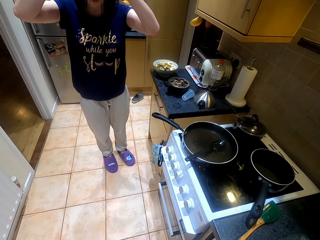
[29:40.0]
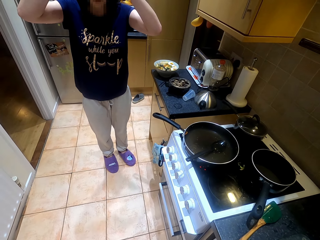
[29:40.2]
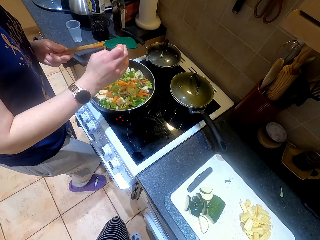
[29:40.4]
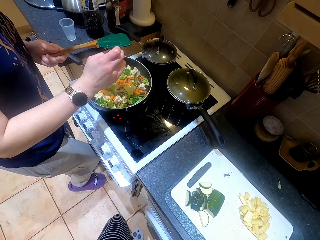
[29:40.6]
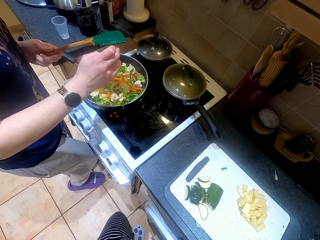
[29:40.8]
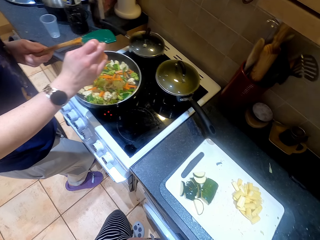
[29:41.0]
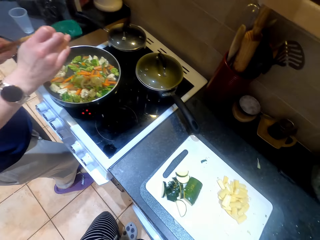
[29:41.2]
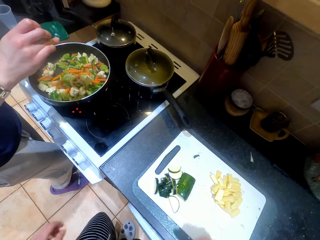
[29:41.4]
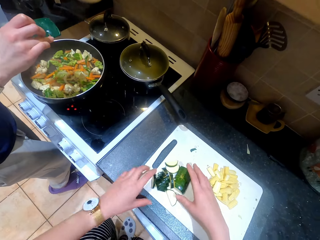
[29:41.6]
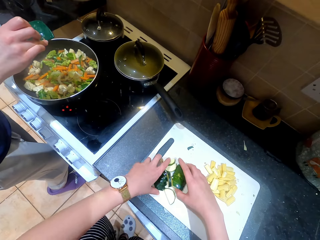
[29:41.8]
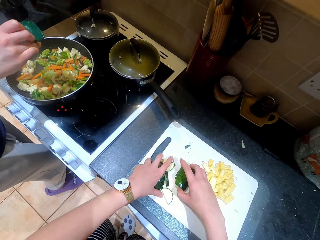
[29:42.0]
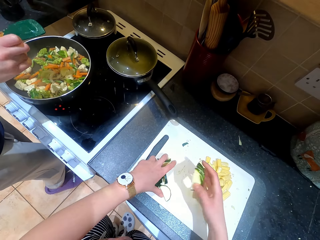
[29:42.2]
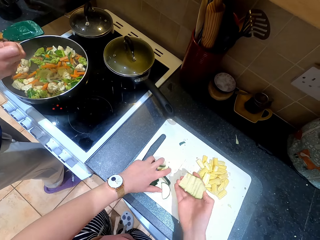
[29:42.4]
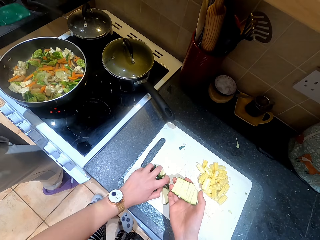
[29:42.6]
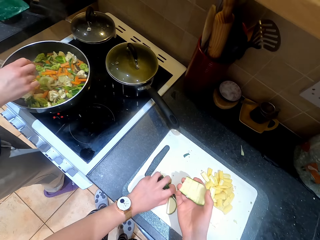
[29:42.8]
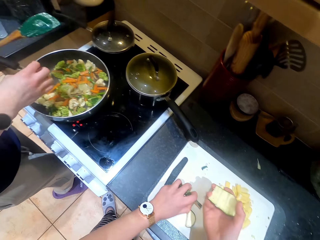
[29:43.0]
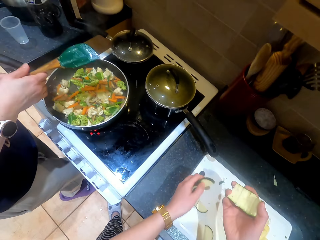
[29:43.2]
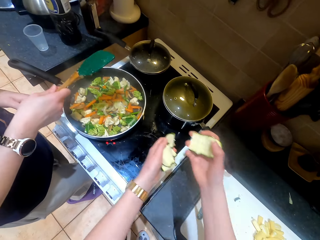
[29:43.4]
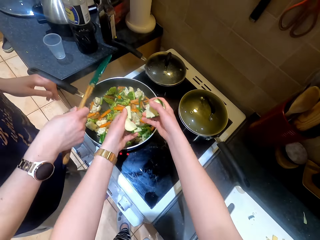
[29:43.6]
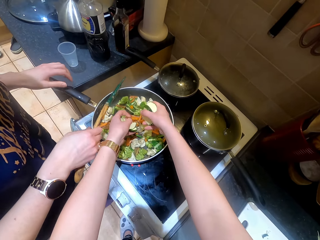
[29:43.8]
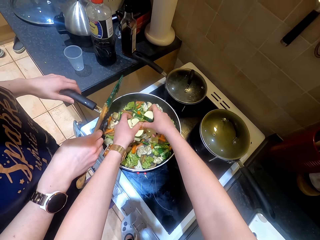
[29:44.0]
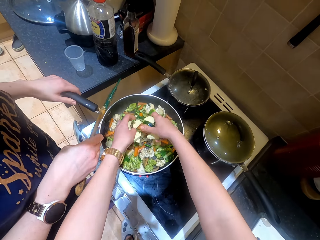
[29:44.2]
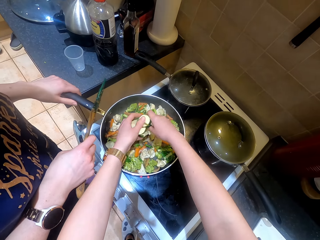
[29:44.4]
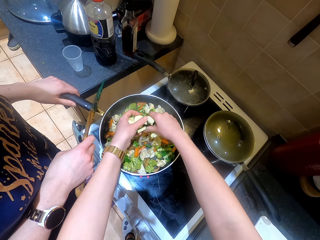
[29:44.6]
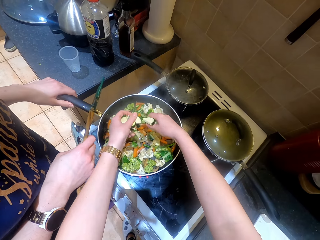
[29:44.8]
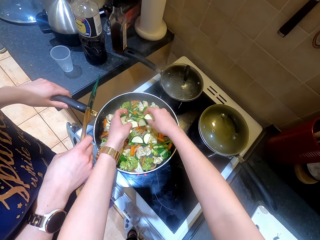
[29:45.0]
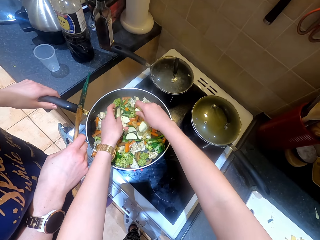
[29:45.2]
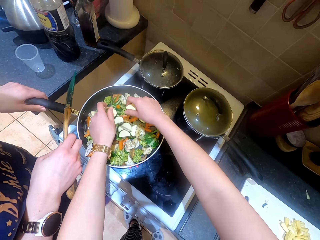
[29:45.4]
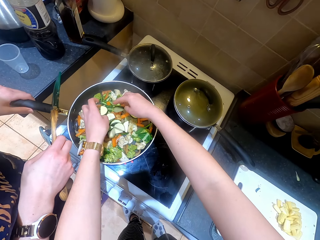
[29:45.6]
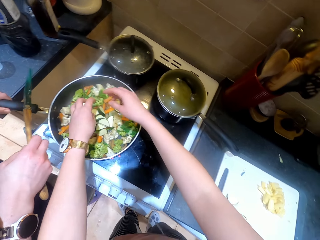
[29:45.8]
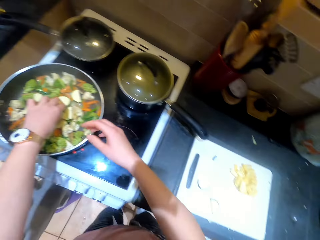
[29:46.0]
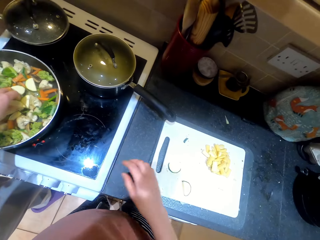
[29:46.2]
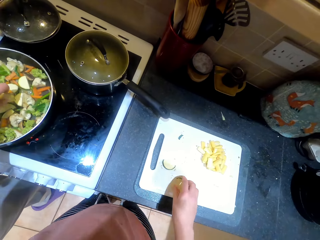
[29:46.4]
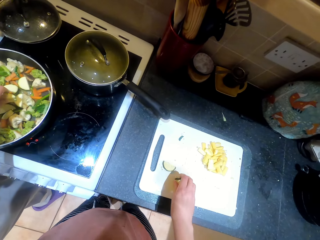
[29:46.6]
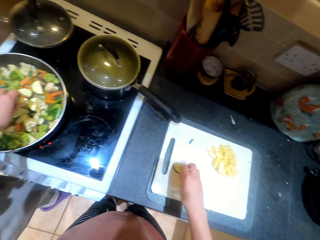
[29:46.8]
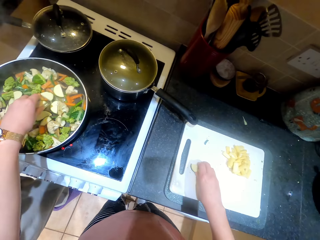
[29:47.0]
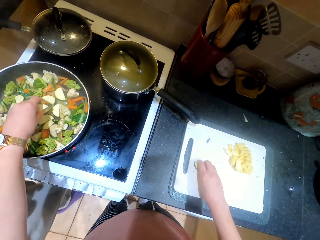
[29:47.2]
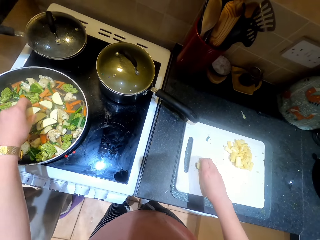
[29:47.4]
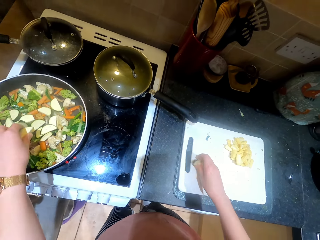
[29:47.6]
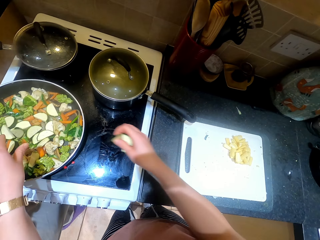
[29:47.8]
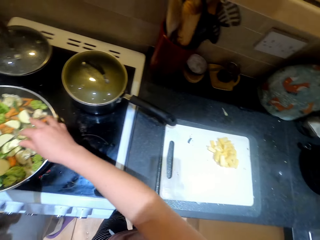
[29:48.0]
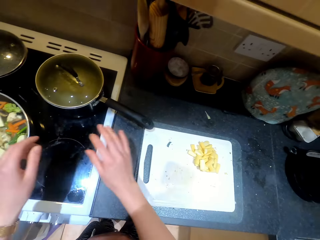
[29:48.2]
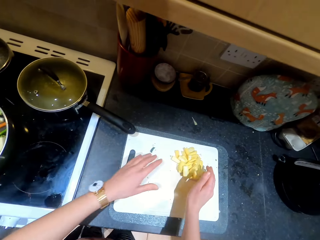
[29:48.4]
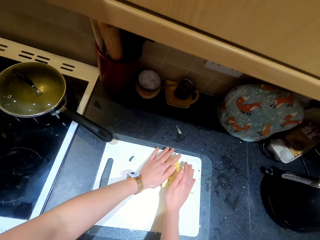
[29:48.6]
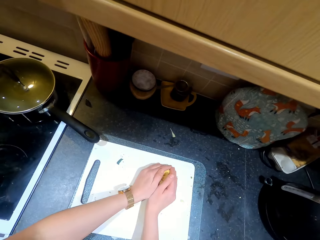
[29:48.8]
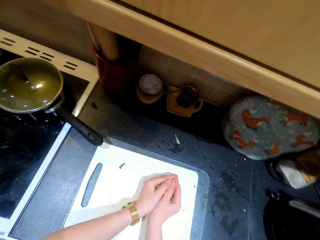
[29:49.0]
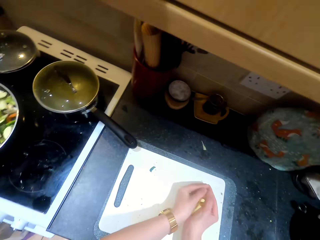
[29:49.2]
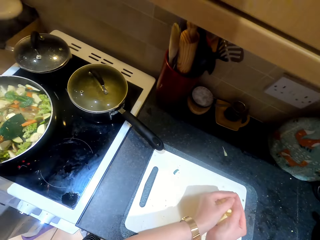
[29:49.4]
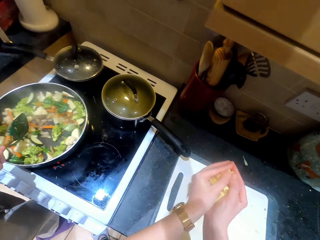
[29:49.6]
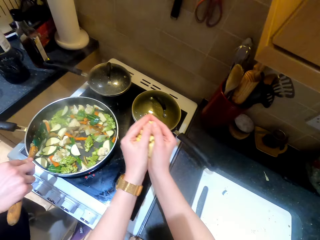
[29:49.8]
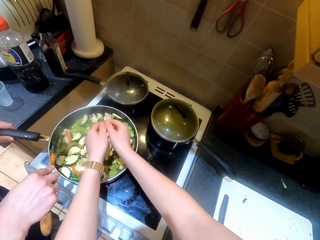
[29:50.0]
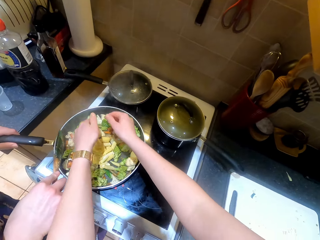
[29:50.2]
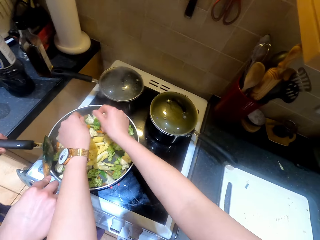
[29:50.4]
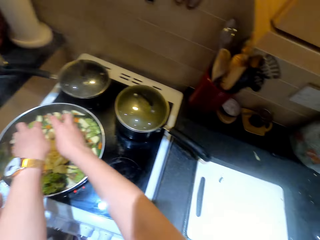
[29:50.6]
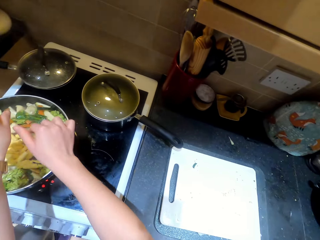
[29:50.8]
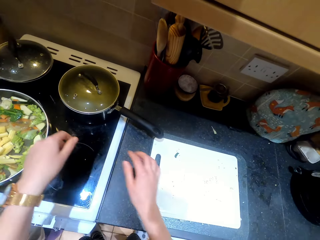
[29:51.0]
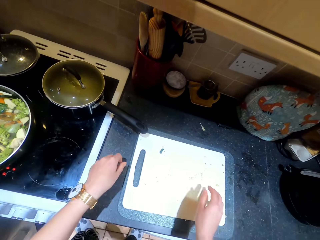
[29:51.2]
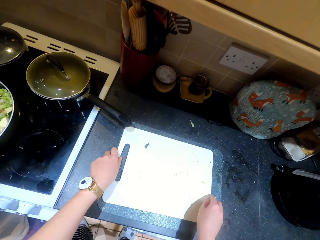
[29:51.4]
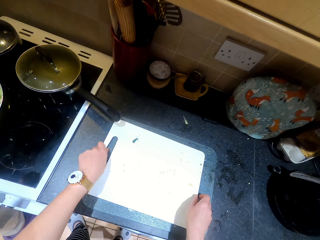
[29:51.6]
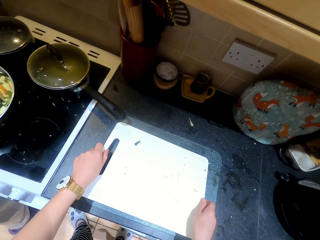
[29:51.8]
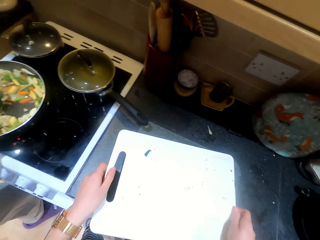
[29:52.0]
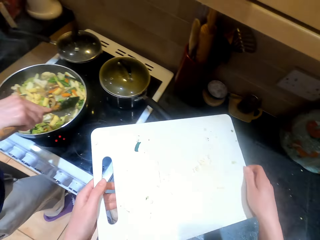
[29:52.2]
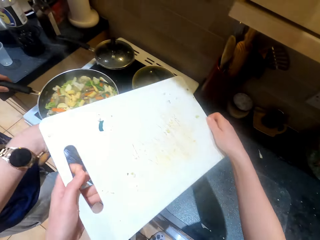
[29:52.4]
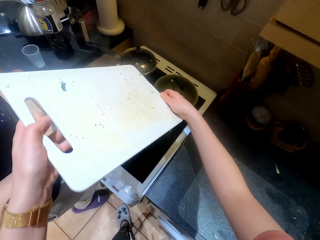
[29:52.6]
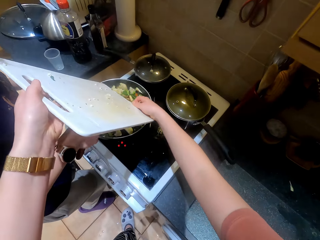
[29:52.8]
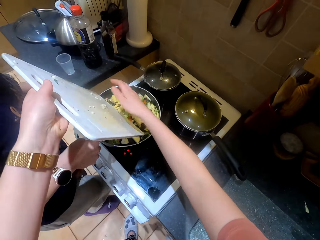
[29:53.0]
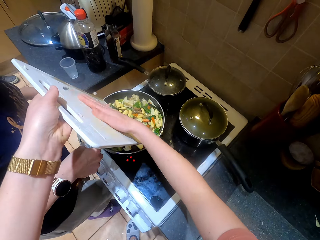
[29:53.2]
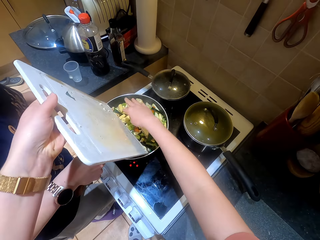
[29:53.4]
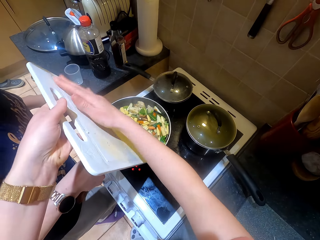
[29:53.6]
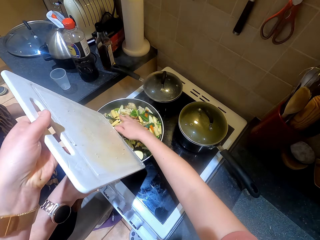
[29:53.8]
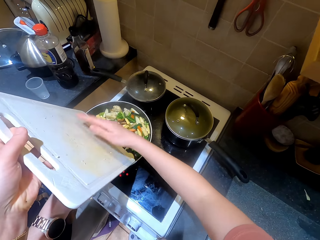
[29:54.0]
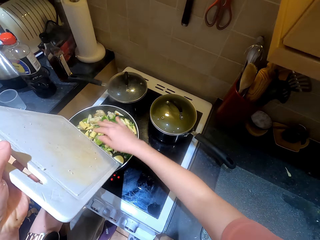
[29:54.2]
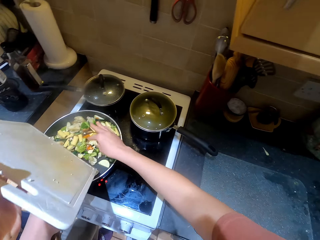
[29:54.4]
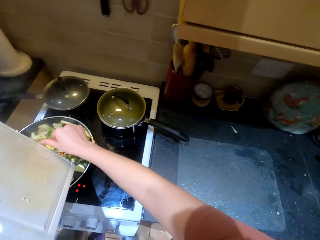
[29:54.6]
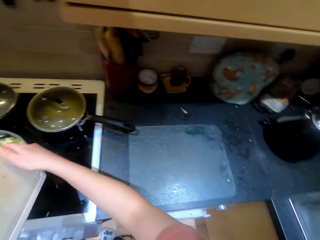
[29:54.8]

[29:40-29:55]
A person holds the turner spatula. The person talks to the camera wearer. The camera wearer talks to the person. They pick the pieces of cucumber on the table. The person holds the turner spatula with the right hand. The camera wearer places the cucumber in the cooking pan or pot. The person holds the cooking pan handle and talks to the camera wearer. The camera wearer picks the piece of cucumber on the table. They place the cucumber in the cooking pan. They pick the pieces of baby corn on the table. The person stirs the food. The camera wearer places the baby corn in the cooking pan. They pick the chopping board. They put small particles on the pot from the chopping board. They scrape the baby corn off the chopping board.

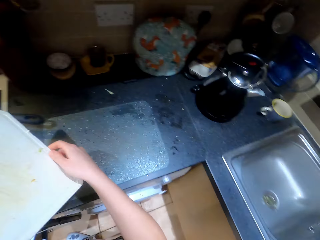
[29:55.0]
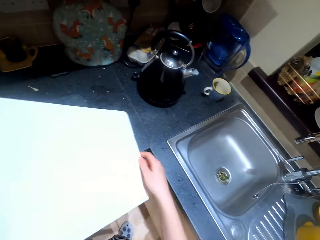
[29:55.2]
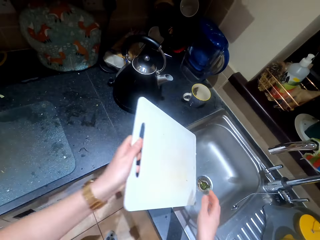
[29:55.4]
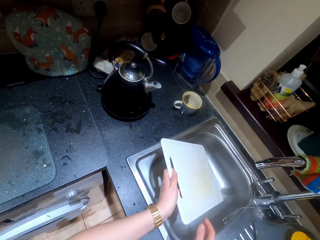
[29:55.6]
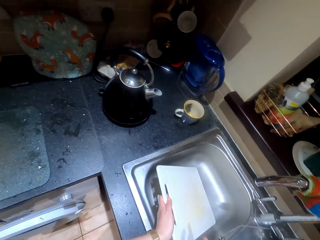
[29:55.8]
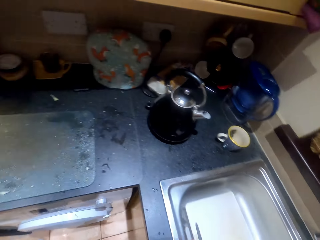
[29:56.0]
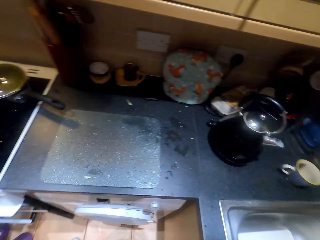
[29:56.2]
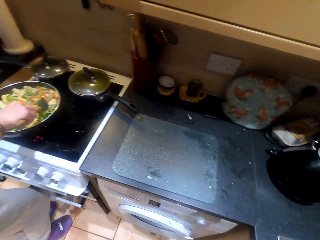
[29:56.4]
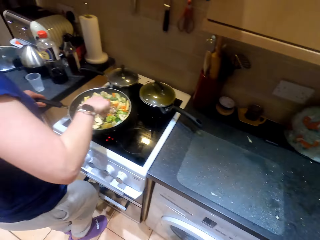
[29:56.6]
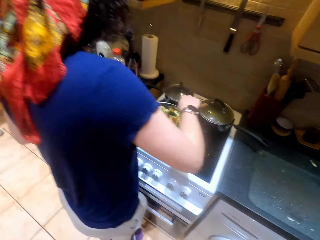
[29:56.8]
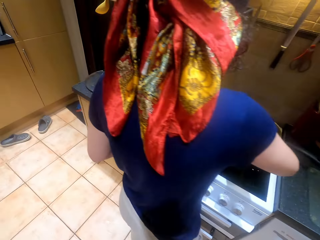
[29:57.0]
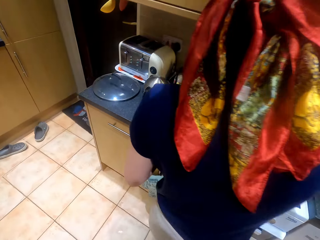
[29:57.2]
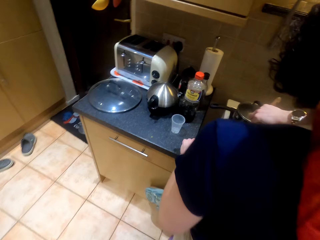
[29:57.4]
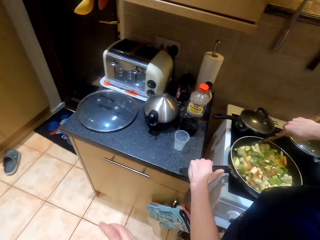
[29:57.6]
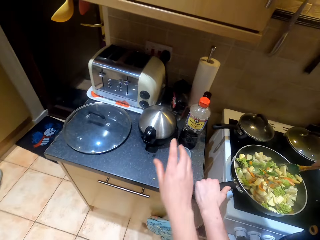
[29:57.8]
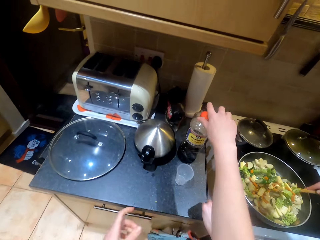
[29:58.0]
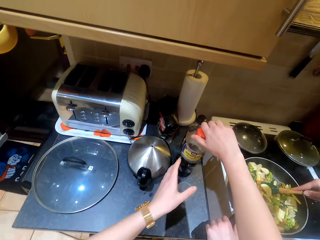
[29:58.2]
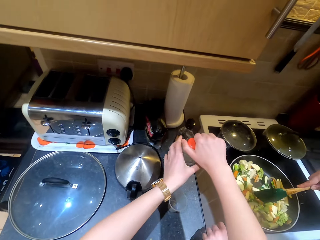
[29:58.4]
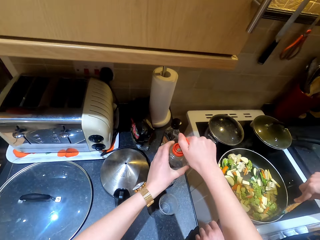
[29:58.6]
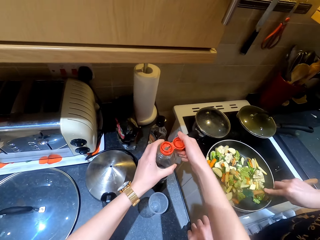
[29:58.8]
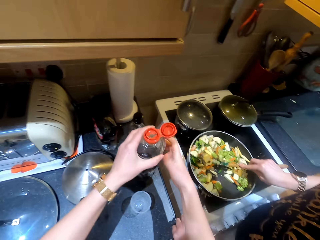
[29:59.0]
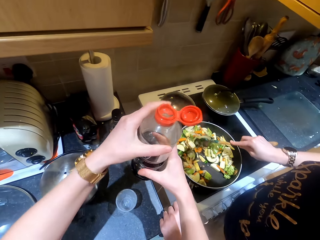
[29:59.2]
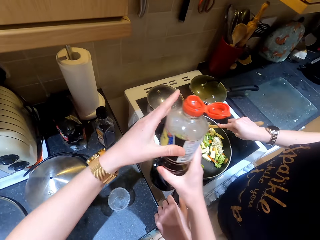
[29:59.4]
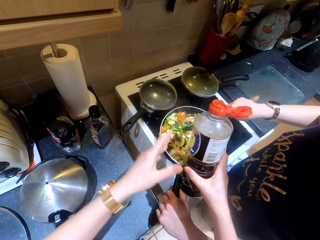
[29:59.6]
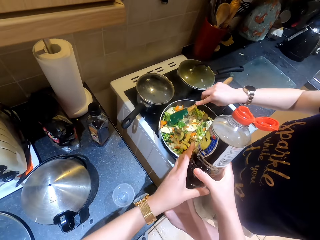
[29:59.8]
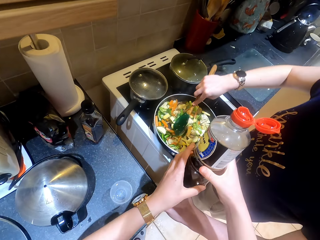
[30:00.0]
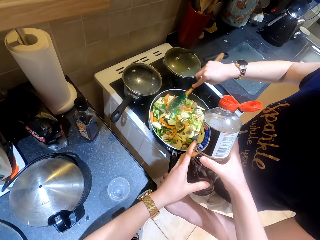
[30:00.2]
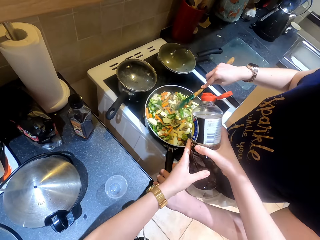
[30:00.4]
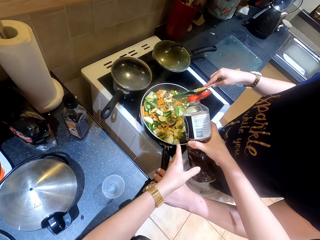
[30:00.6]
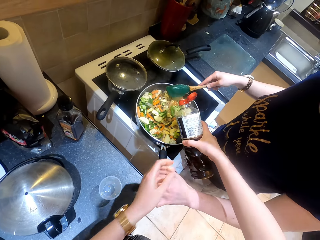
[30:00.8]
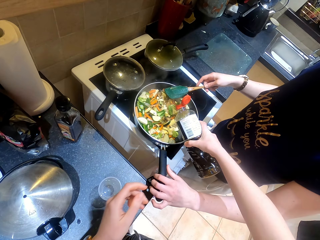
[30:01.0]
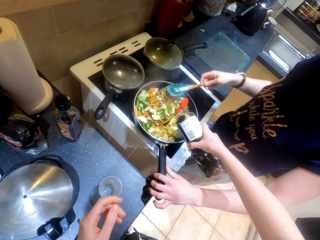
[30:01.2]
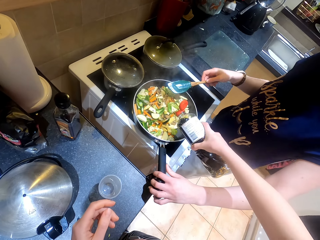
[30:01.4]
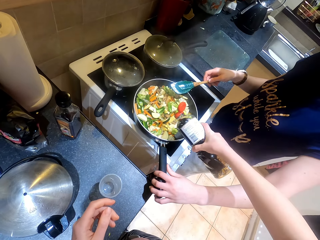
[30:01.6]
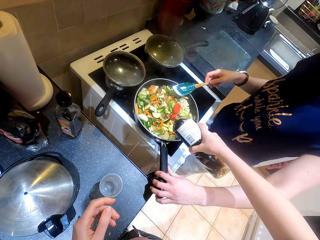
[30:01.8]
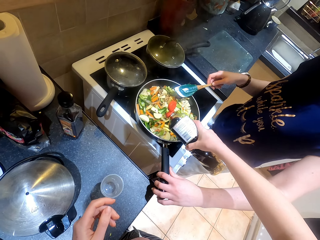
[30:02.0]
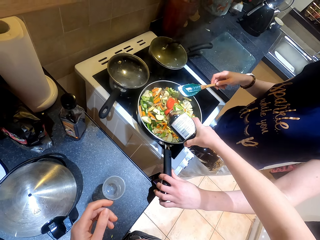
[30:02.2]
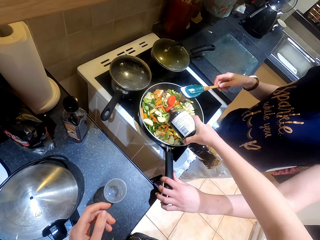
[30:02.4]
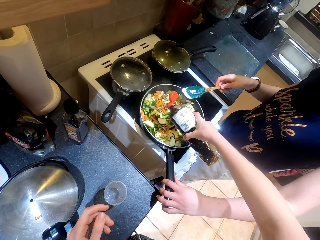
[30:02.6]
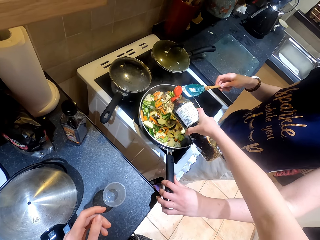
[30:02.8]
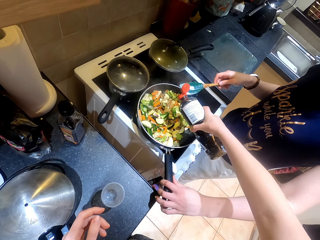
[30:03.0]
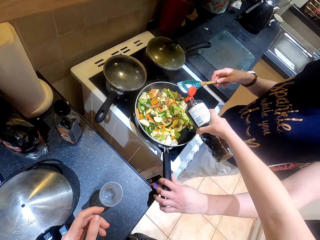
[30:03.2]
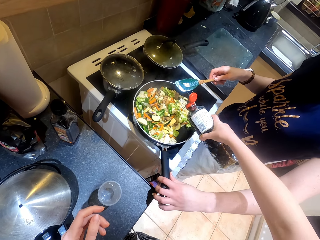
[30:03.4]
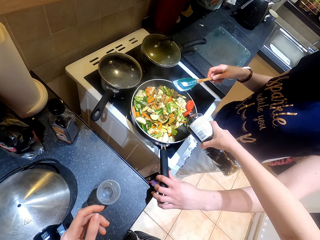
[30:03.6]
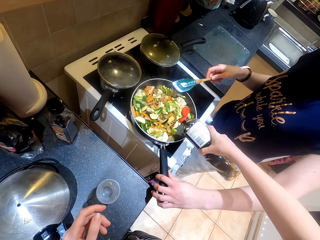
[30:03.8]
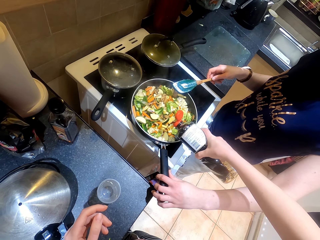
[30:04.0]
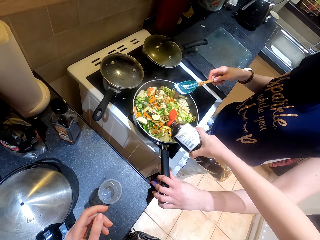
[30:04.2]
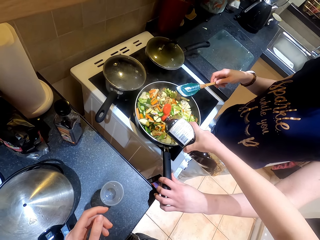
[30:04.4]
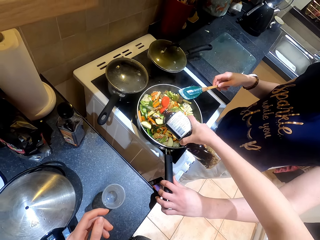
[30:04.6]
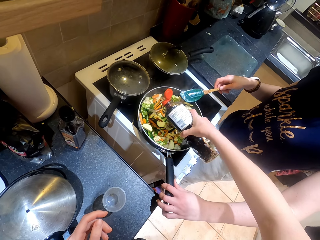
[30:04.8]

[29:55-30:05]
The camera wearer moves in the kitchen. They place the chopping board in the sink. They move in the kitchen. A person stirs the food. The camera wearer takes an oil on the table. They open the bottle cap. They hold the bottle with the left hand. They hold the bottle with the right hand. They pour water on the pot. They season the food.
